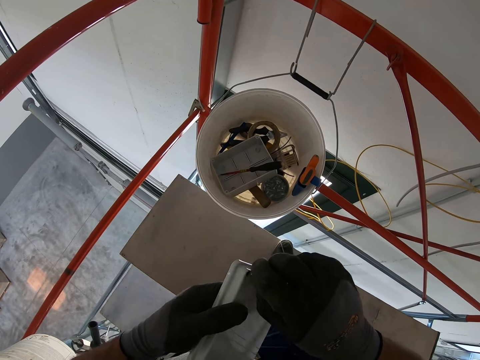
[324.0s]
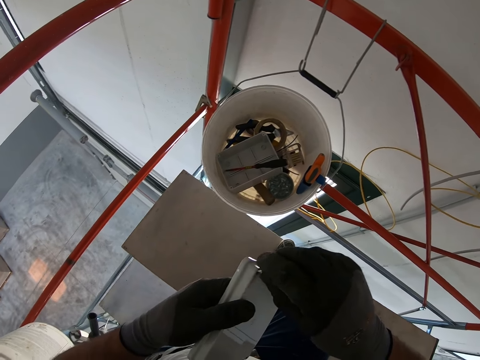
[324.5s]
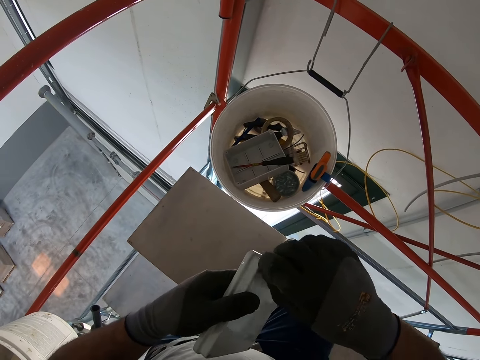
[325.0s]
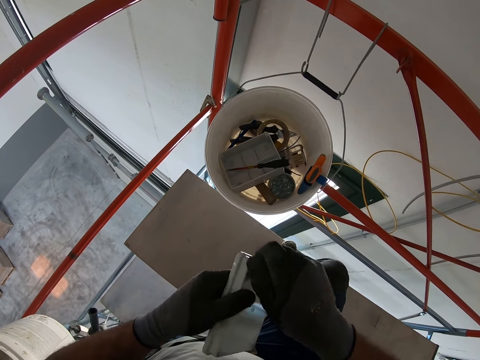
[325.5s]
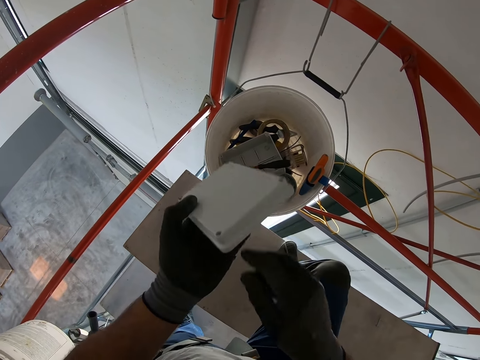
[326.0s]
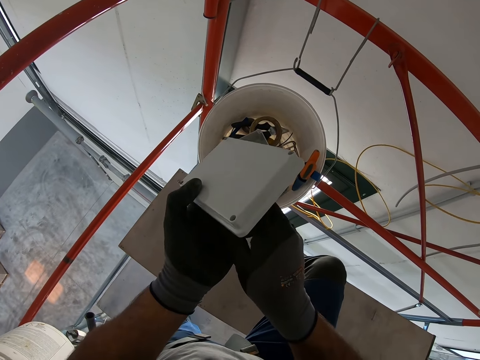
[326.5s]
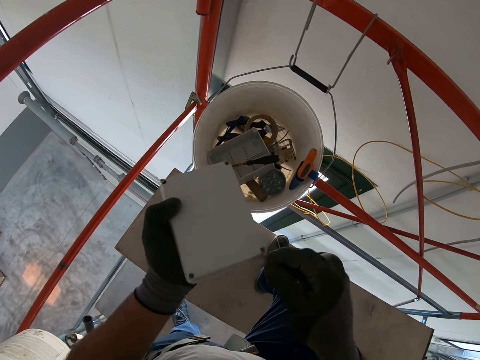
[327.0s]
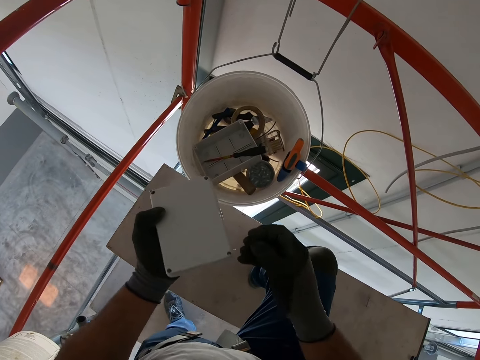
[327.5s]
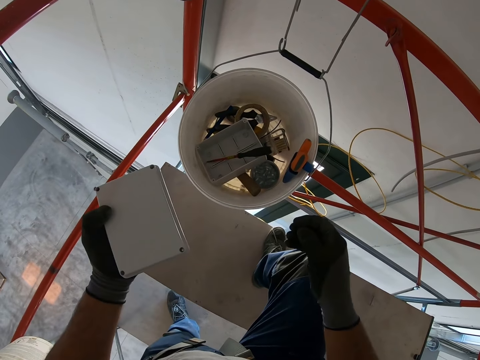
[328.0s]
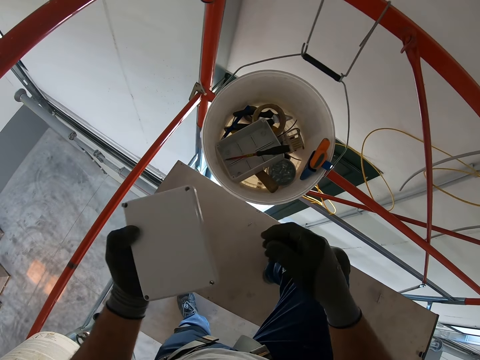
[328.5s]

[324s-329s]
The camera wearer picks a screw from his hand. He drops the screw on the platform.

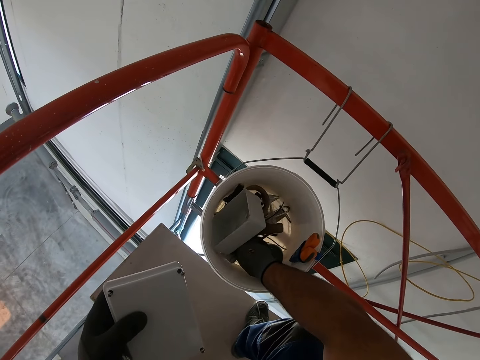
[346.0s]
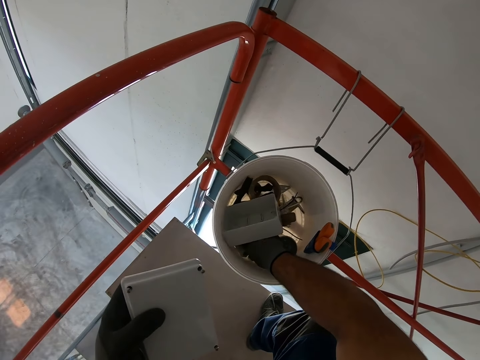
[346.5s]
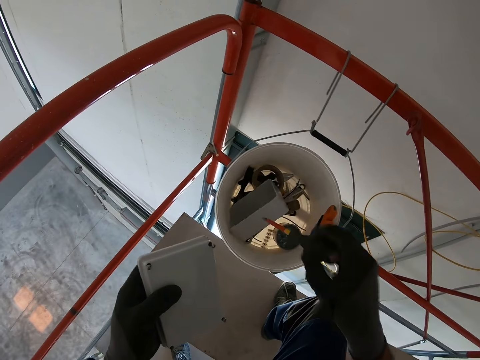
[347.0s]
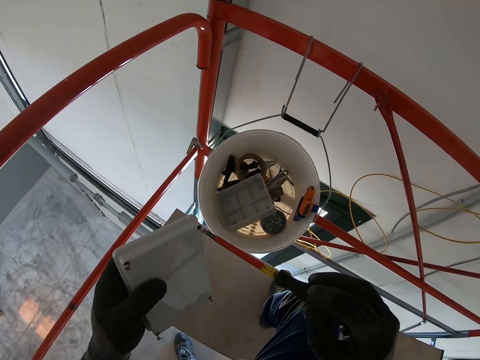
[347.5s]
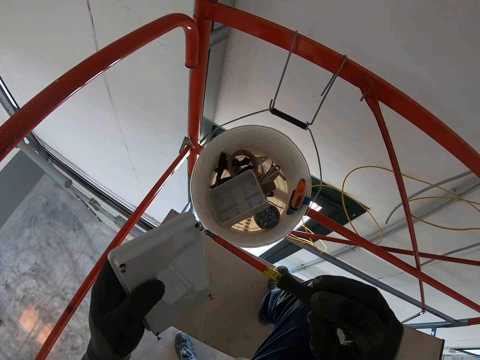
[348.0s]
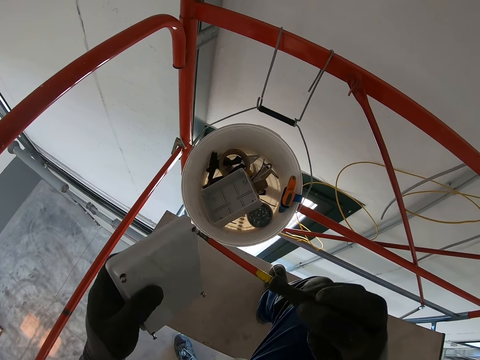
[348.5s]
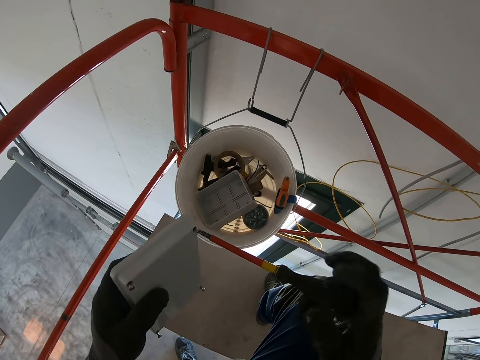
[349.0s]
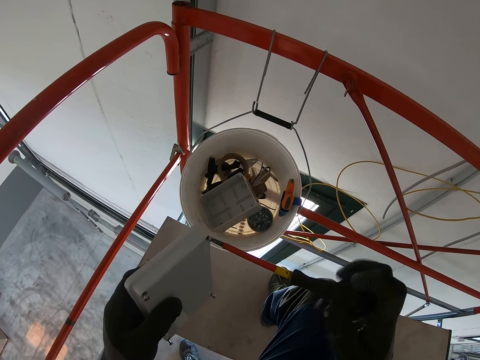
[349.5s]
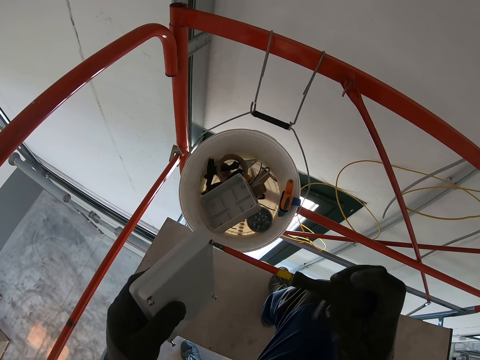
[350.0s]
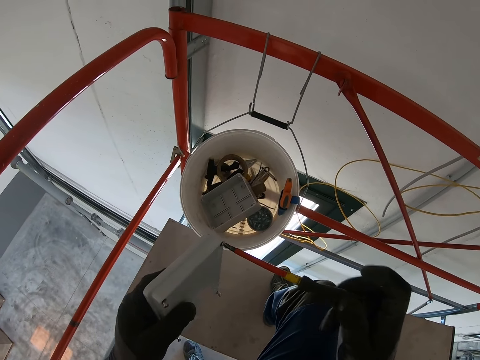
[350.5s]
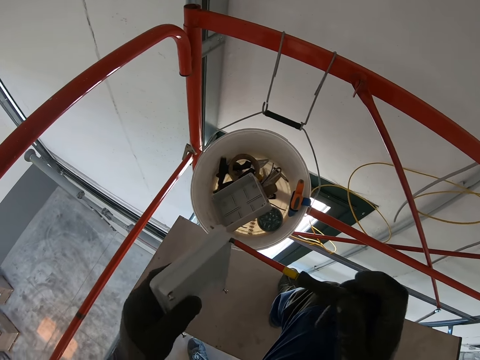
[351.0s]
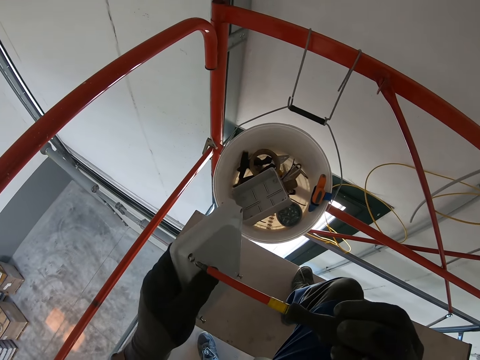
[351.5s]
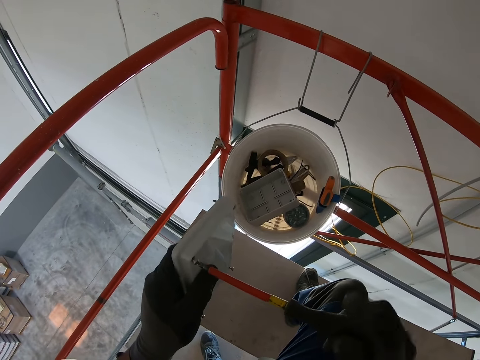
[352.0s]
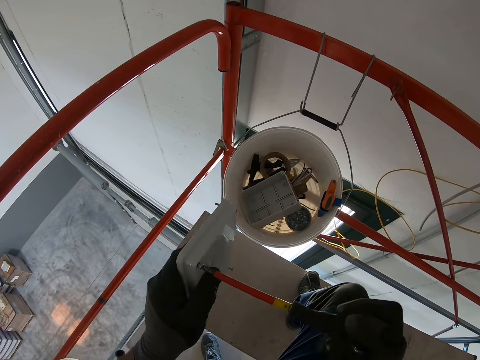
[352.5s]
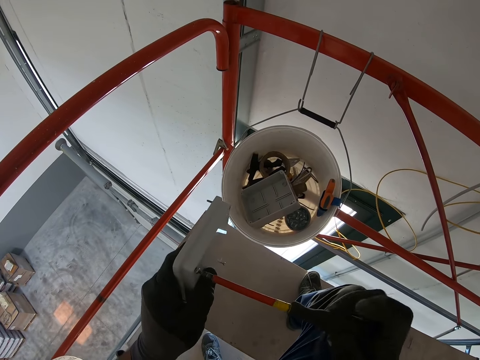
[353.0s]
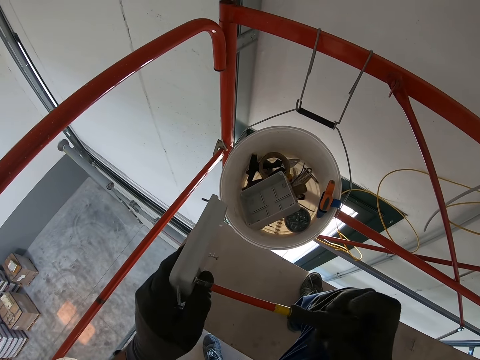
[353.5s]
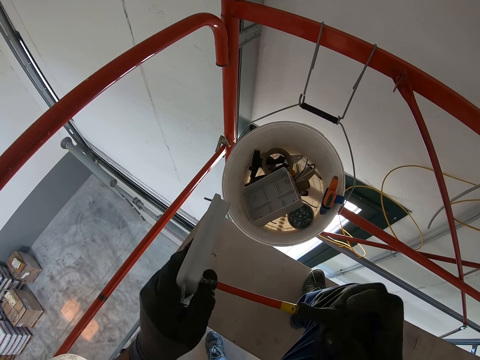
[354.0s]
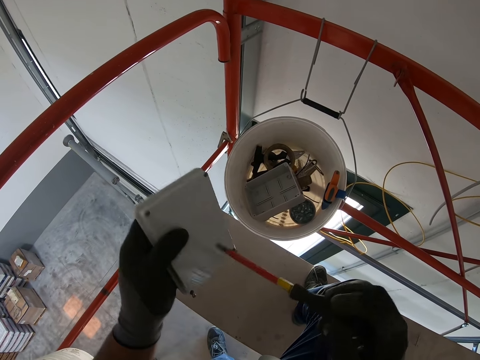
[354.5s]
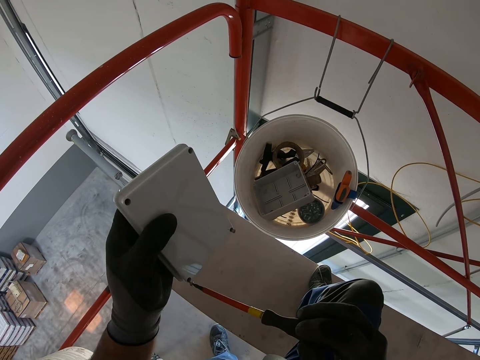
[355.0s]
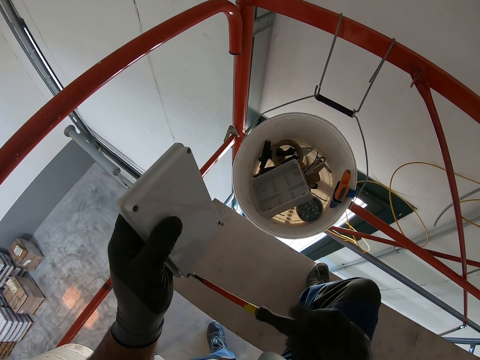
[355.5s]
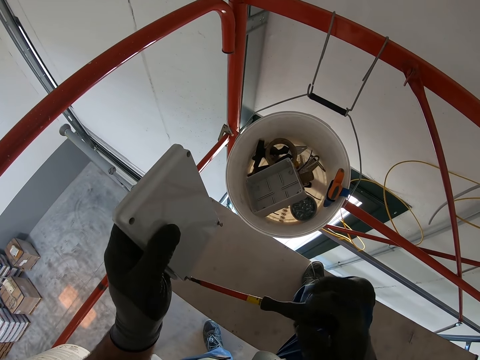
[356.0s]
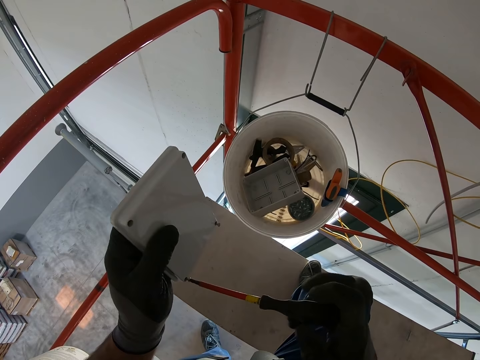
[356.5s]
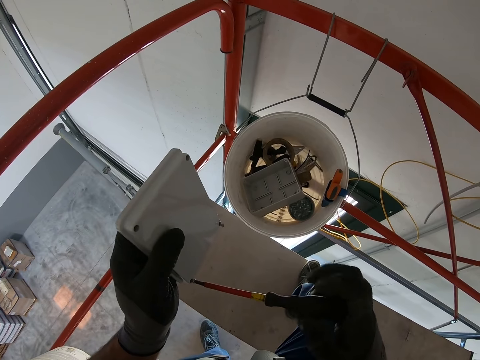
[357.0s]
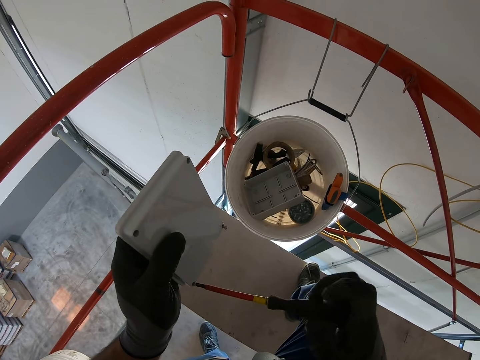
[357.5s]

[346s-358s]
The camera wearer screws in the screws on the box with the screwdriver.

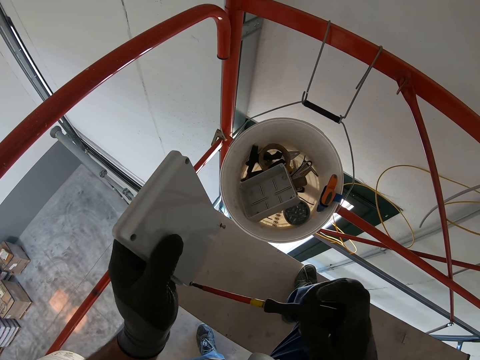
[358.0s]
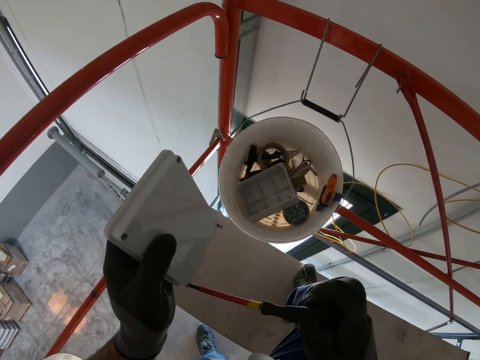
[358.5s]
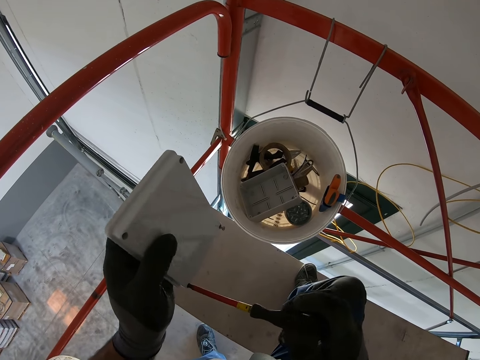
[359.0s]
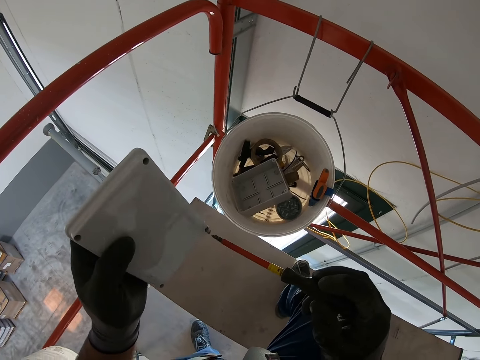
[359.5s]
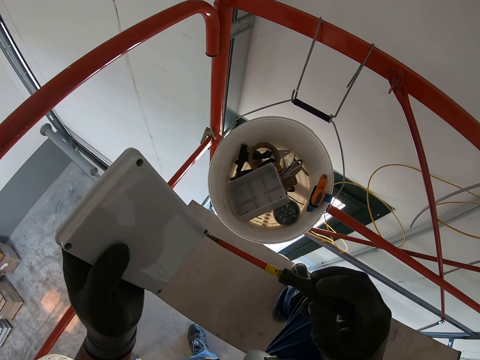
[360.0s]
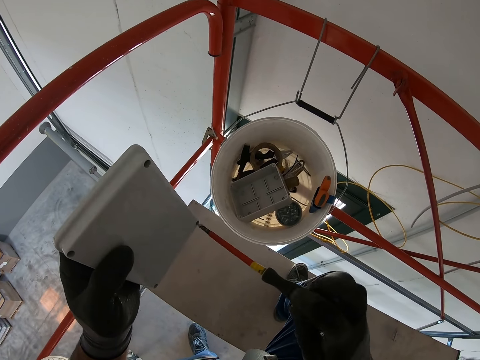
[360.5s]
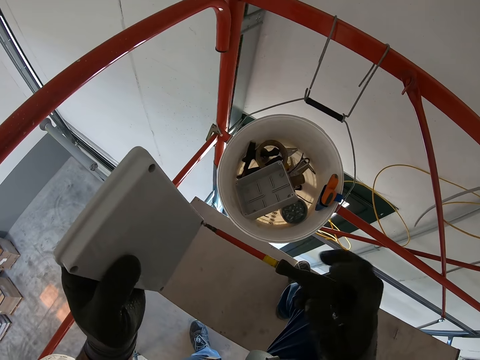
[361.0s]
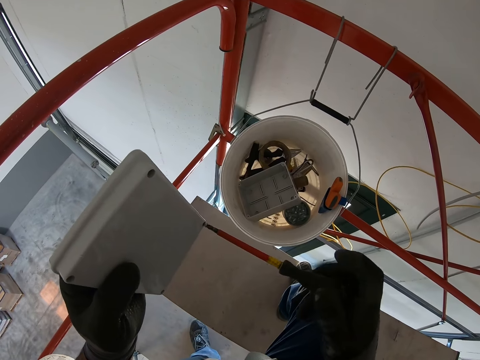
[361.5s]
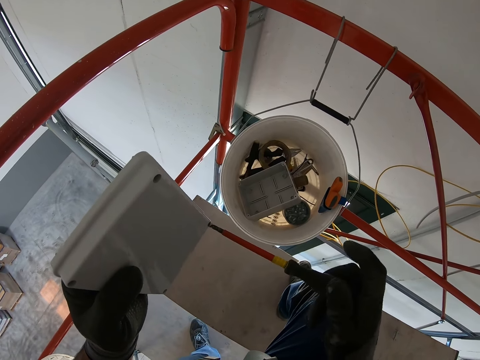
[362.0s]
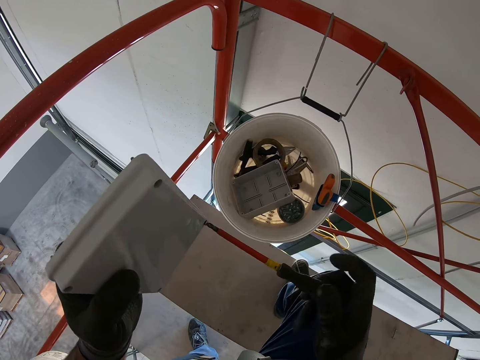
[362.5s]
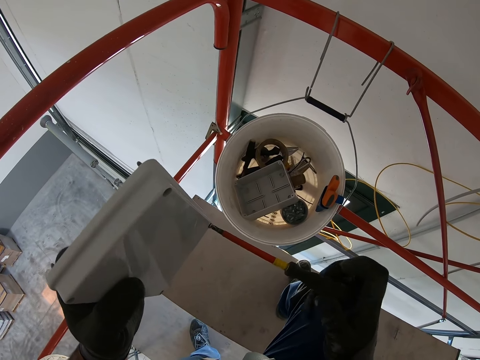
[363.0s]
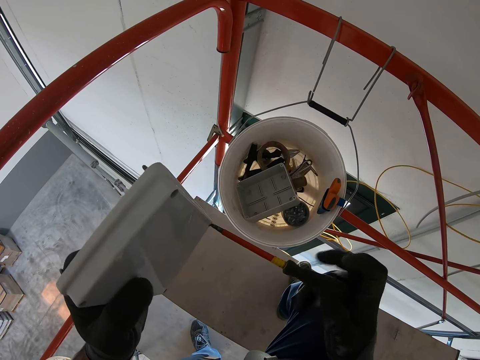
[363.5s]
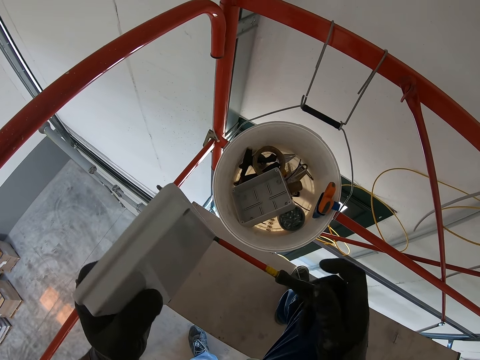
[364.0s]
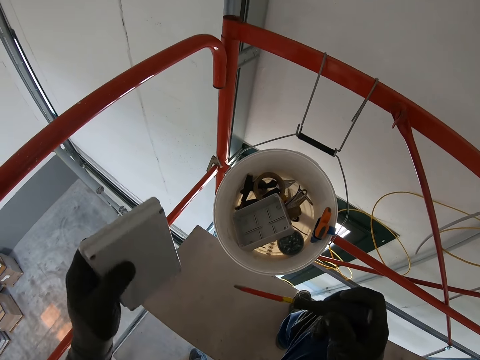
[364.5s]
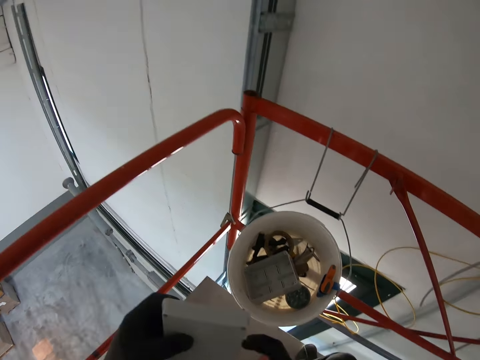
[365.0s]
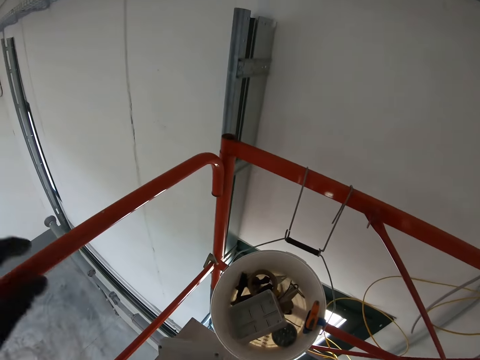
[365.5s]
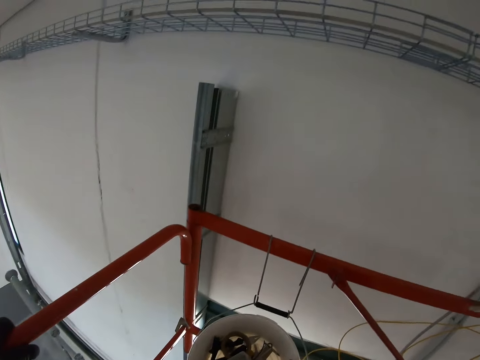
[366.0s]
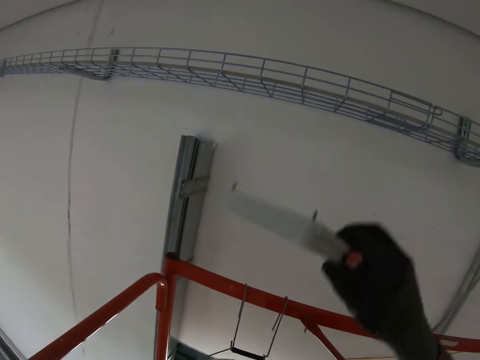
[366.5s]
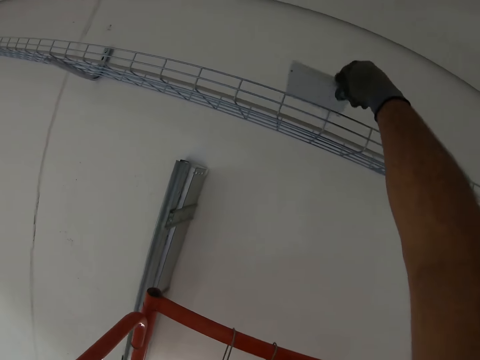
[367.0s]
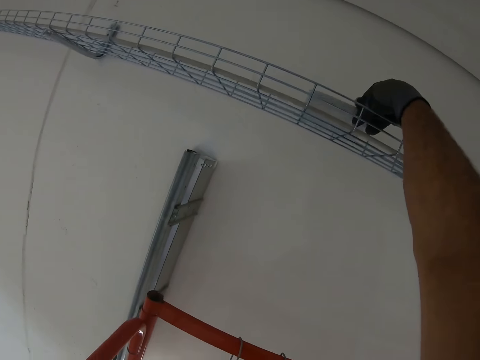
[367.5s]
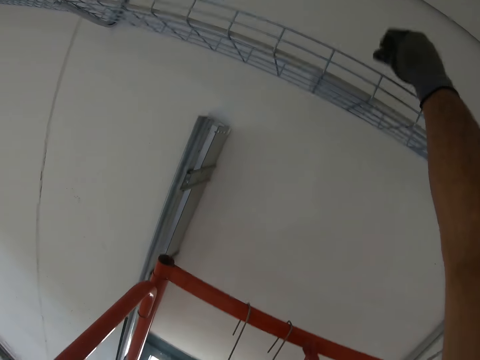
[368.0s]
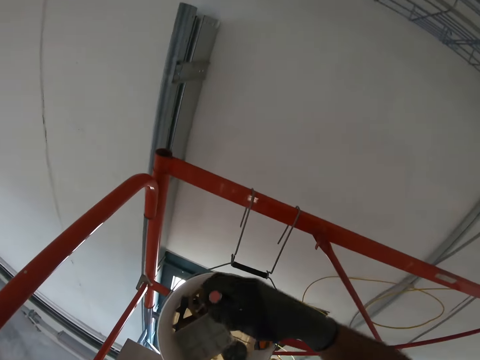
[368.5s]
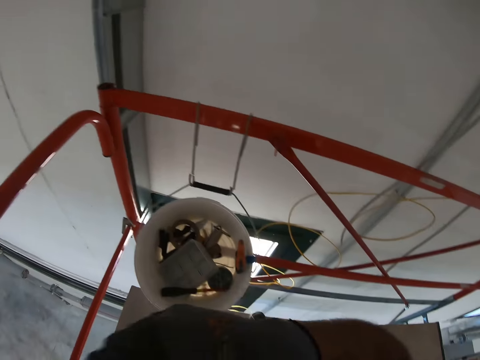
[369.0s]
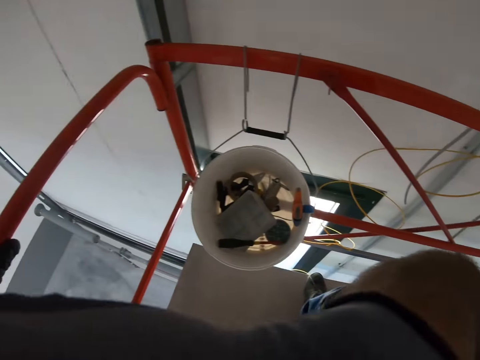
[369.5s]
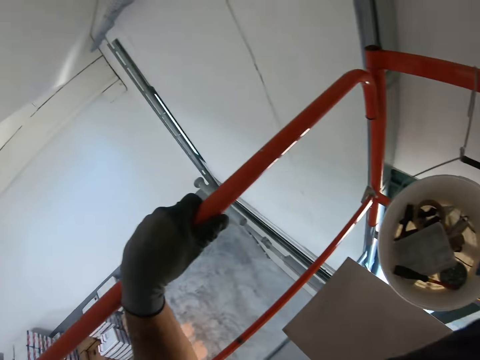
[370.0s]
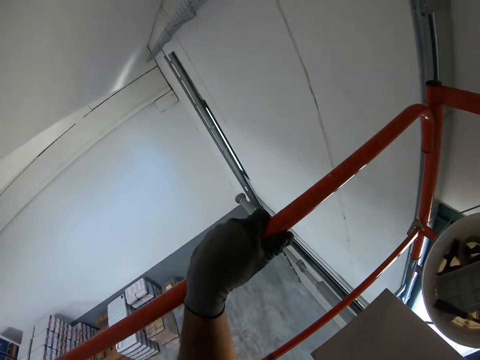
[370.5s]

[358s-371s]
The camera wearer holds the rail with his hand. He moves towards the wall. He puts the box on a metal rack. He looks around.
